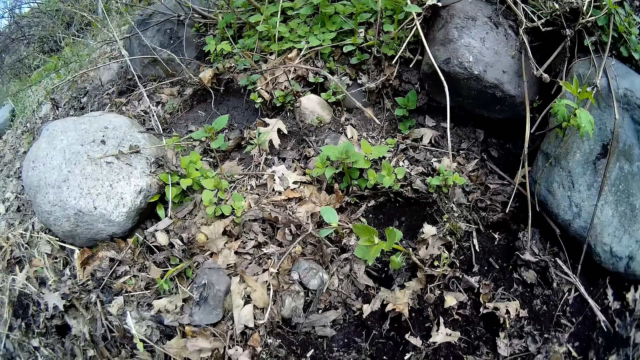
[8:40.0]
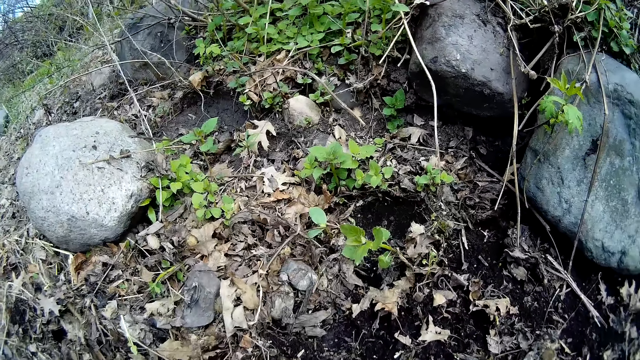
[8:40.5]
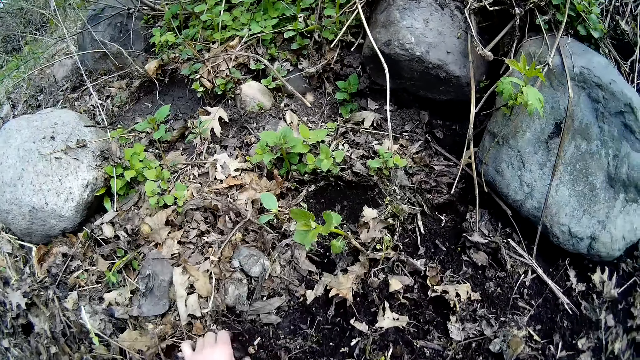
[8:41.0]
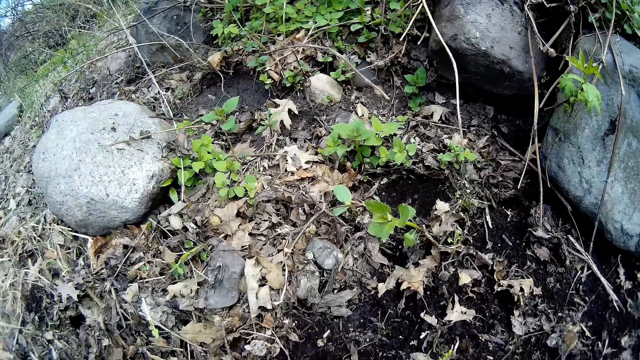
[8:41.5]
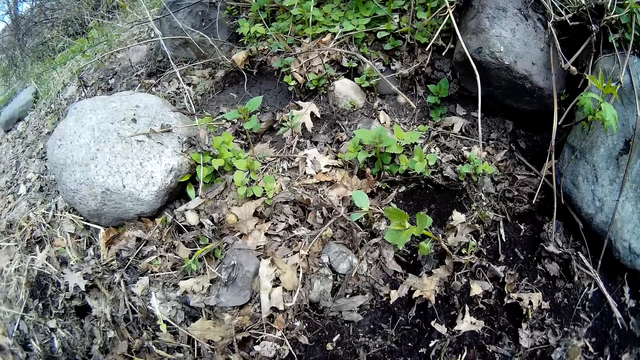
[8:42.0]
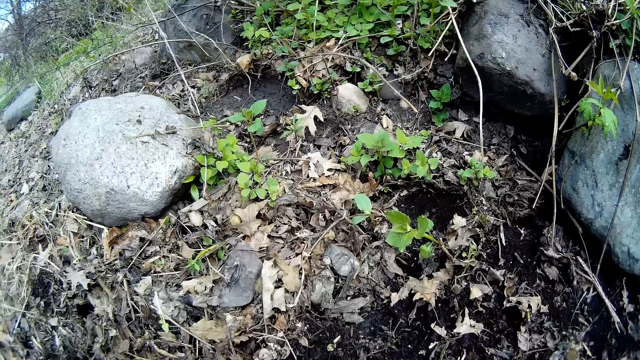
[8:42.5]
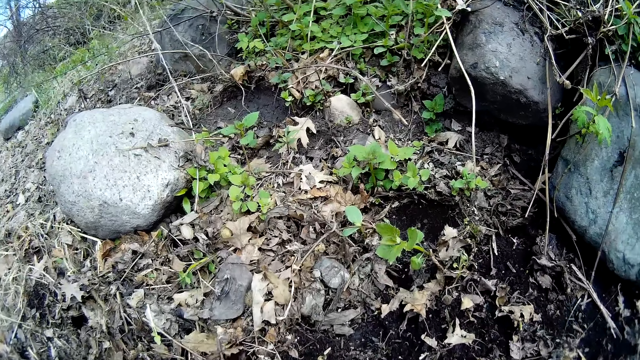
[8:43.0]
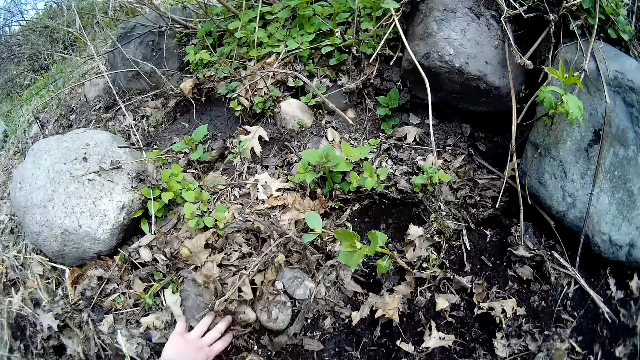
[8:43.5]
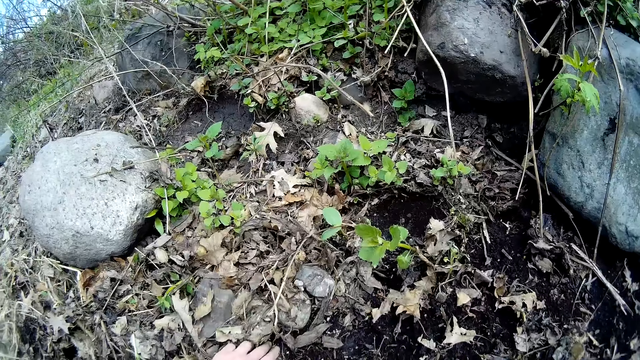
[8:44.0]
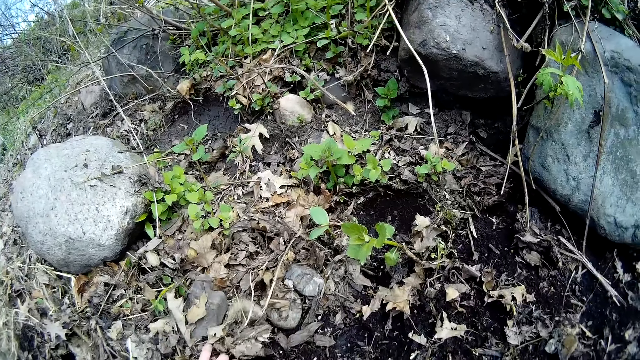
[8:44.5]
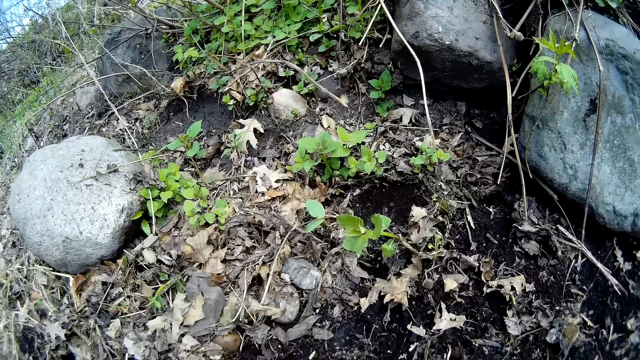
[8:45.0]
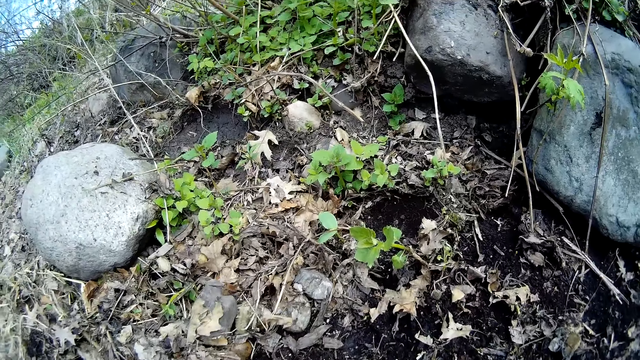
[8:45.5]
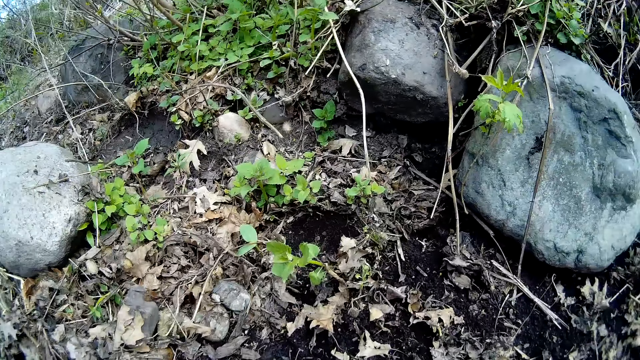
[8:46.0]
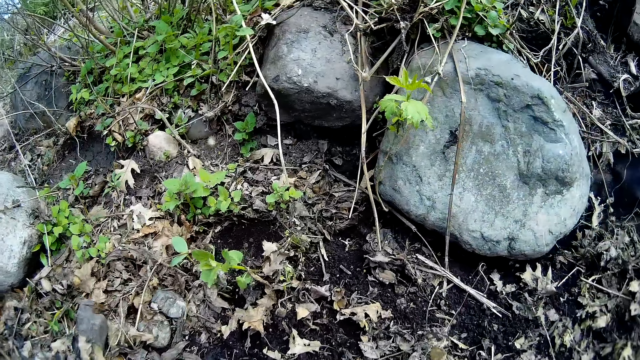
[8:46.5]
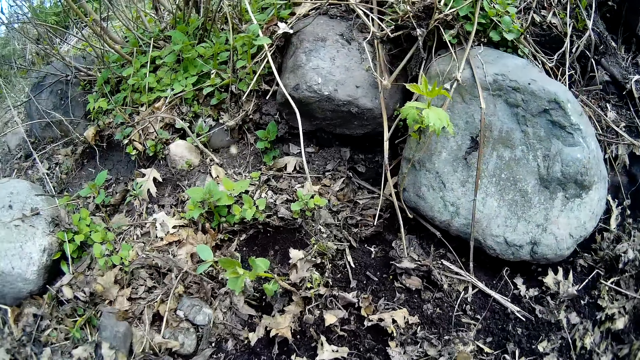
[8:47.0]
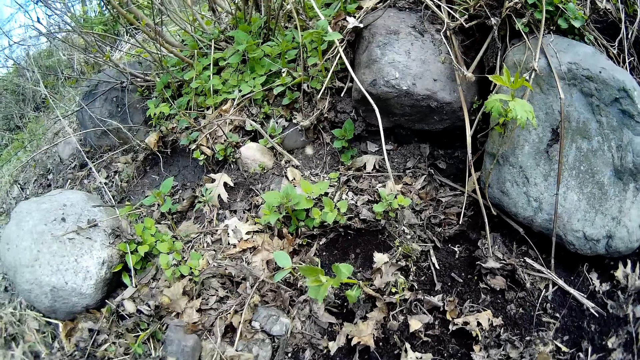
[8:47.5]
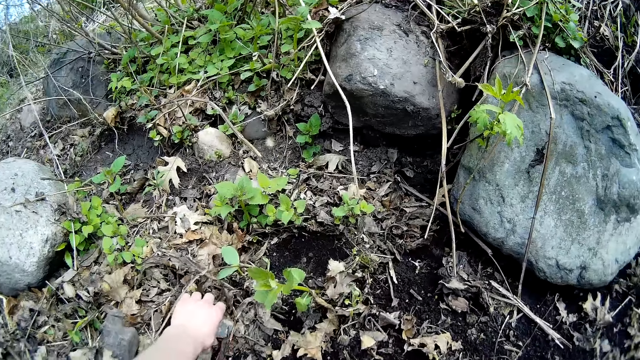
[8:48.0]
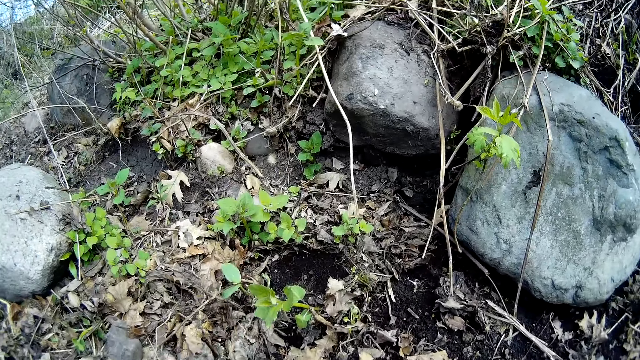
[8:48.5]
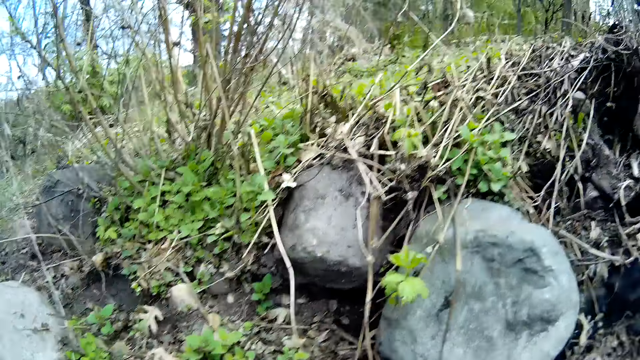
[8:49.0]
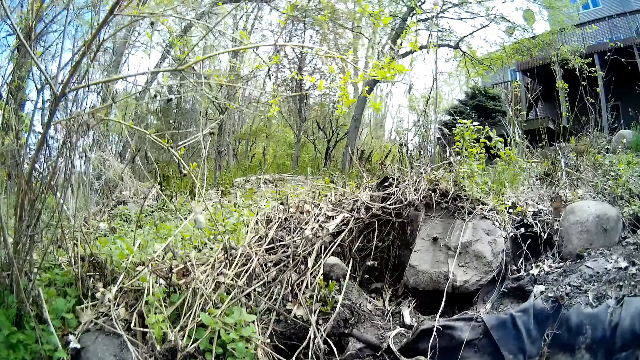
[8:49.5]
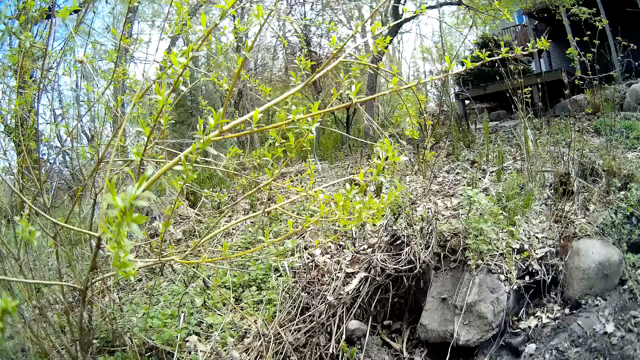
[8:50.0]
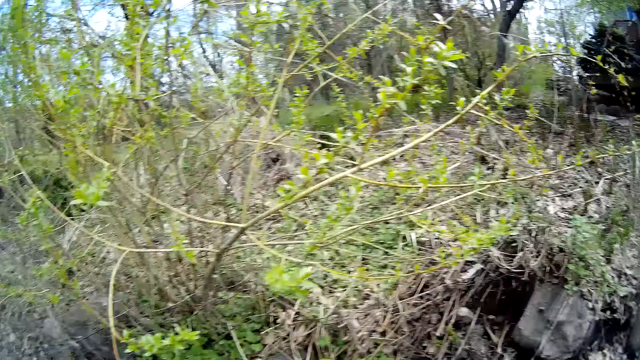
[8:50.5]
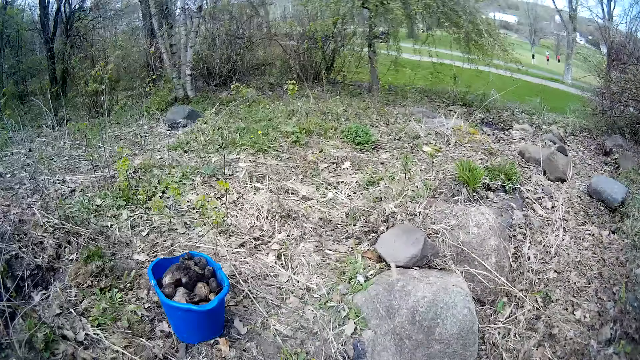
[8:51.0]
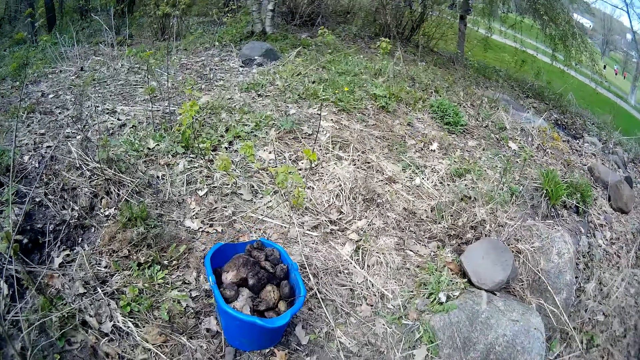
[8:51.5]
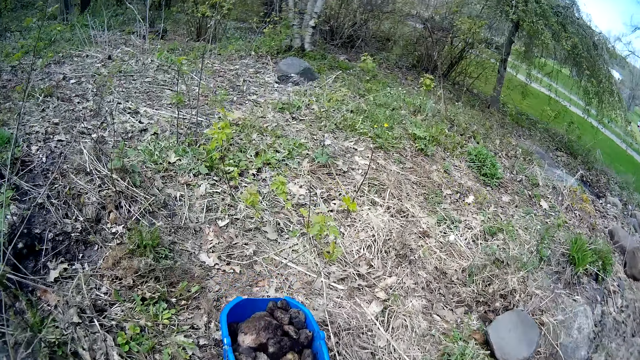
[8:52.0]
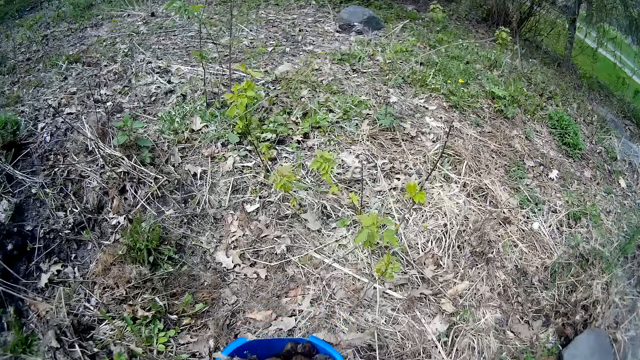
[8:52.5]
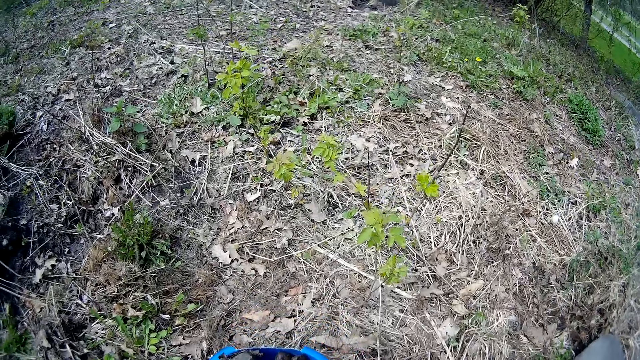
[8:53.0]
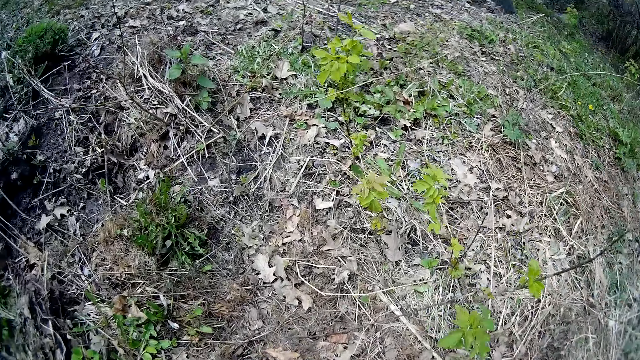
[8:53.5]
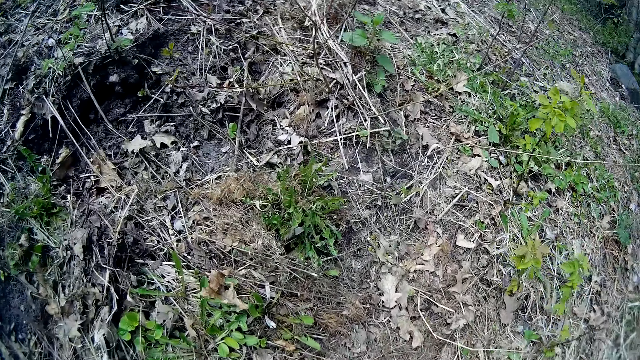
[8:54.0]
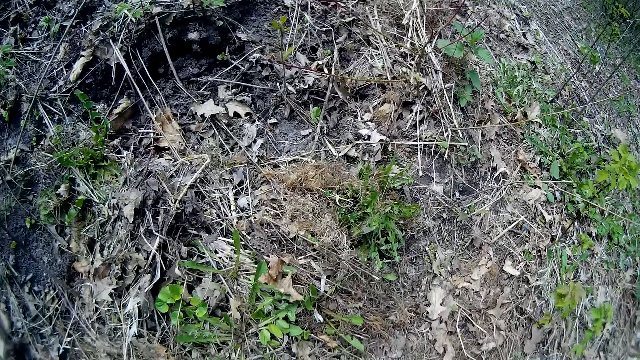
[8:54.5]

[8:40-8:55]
The camera wearer moves the hands on the ground. She picks a stone from the ground with her left hand. She clears debris from the ground with her left hand and puts the dried leaves aside. She picks a stone from the ground with her left hand. She walks towards the blue bucket on the ground.

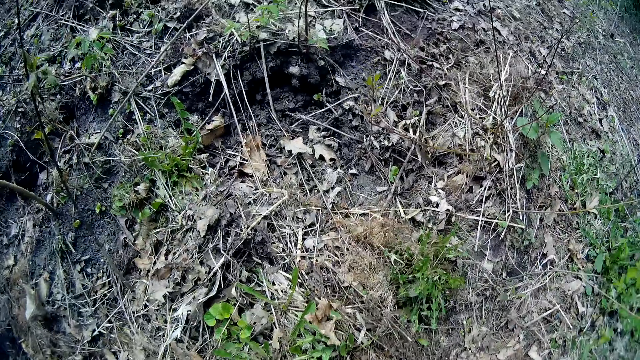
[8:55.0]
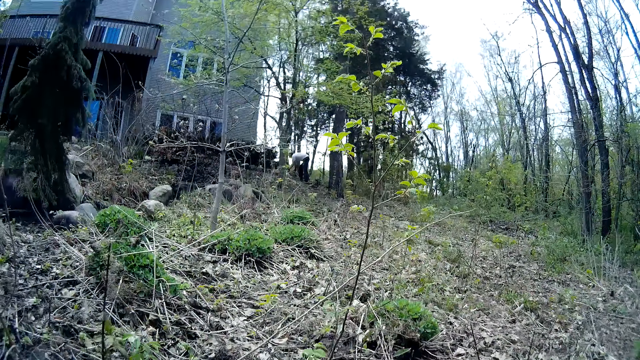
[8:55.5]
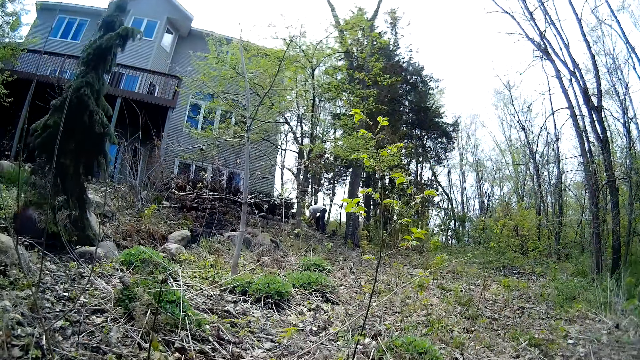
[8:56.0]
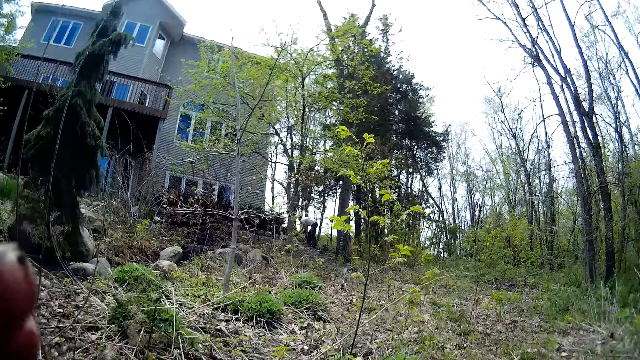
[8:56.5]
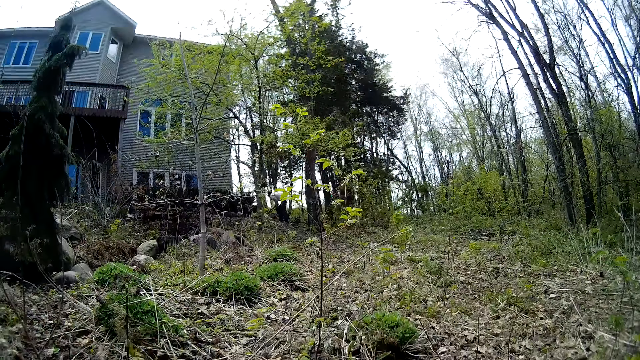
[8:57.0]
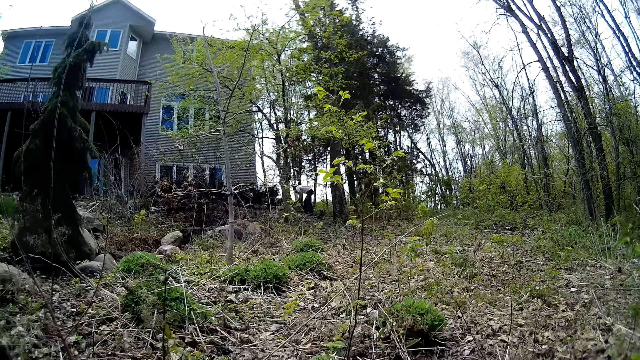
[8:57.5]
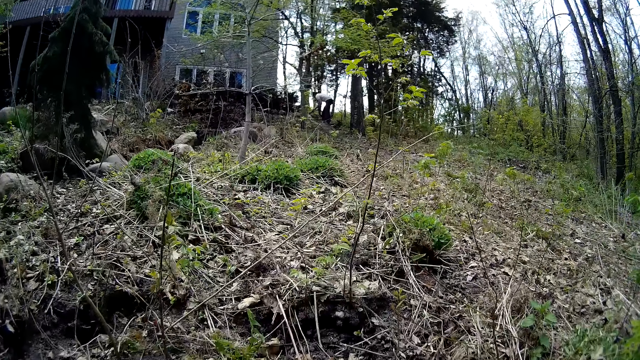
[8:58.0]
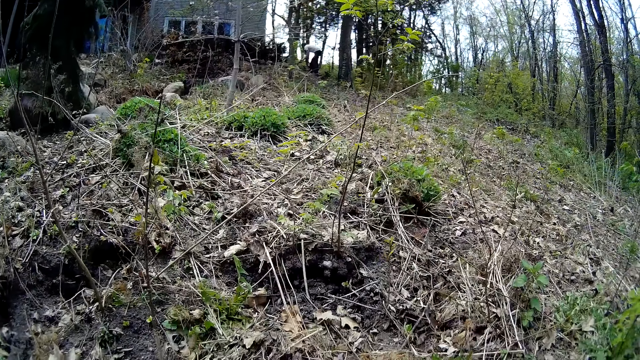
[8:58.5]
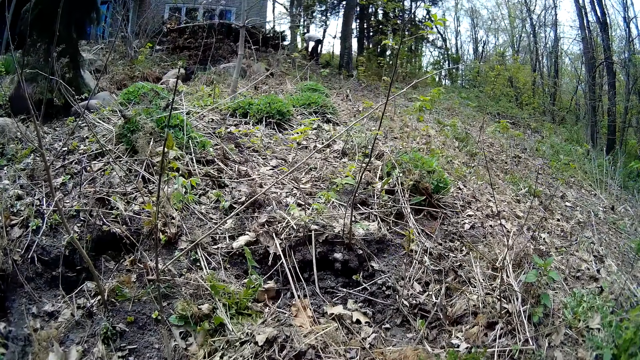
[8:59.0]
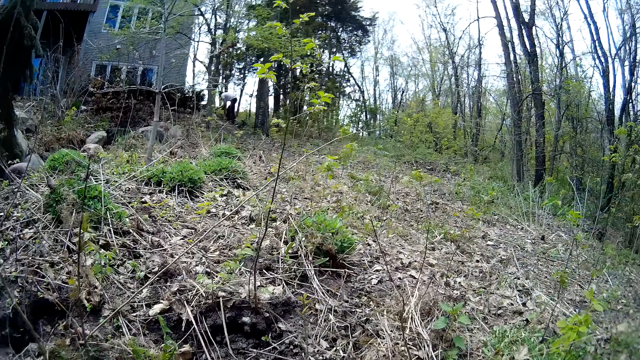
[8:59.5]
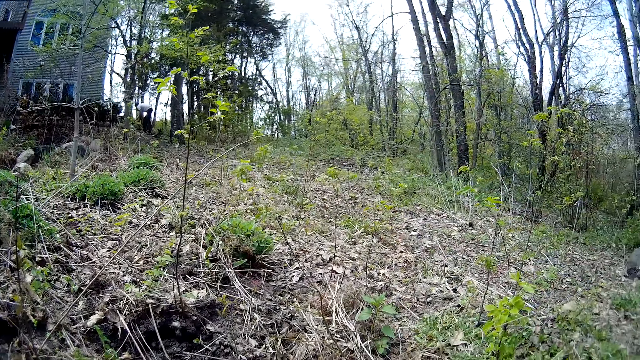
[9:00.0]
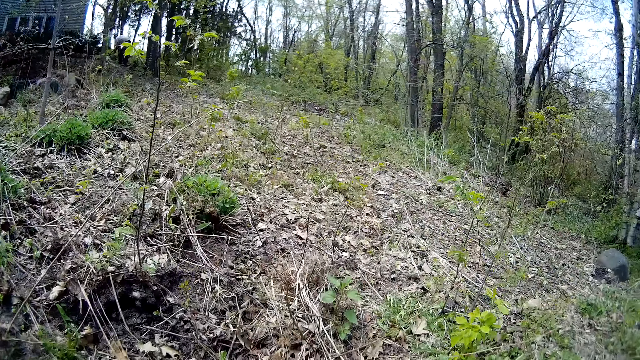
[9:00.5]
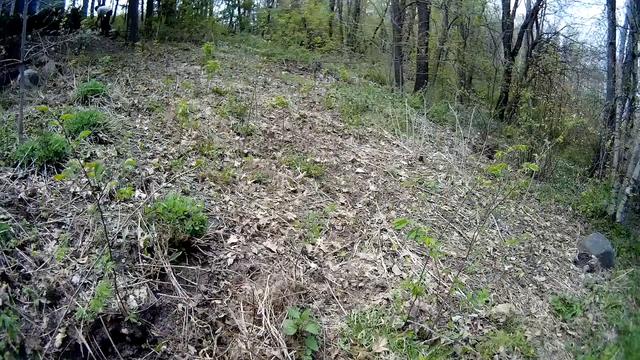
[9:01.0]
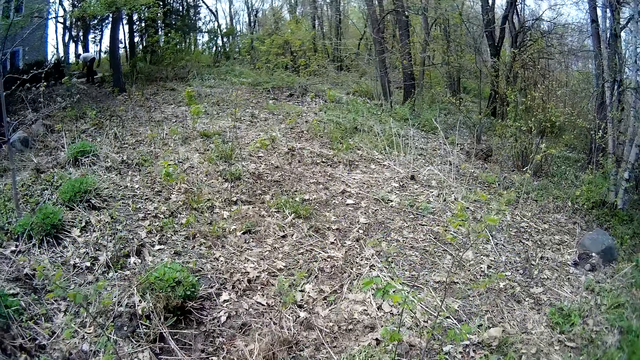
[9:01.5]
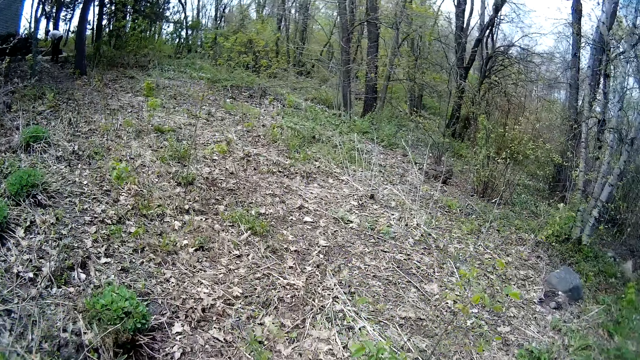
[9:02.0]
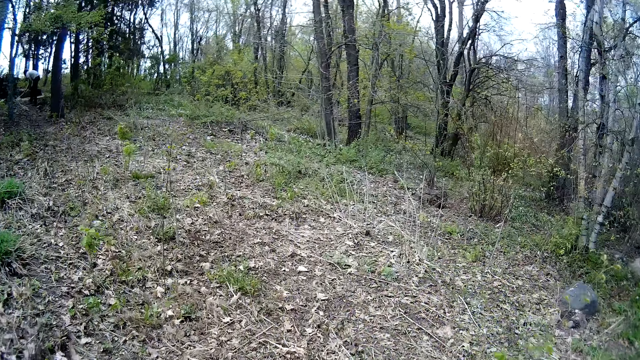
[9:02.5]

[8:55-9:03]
The camera wearer walks towards the house.
